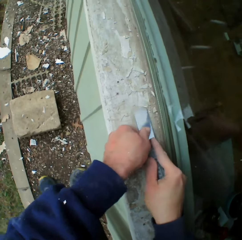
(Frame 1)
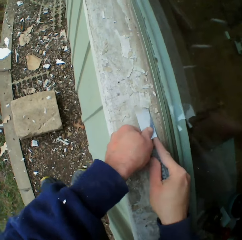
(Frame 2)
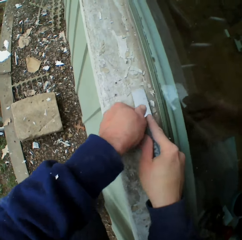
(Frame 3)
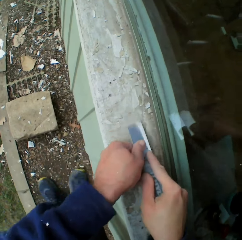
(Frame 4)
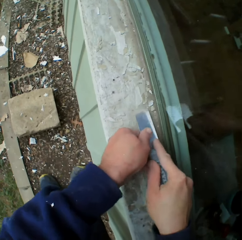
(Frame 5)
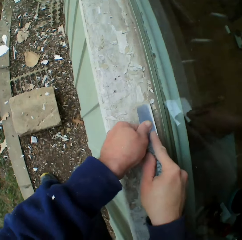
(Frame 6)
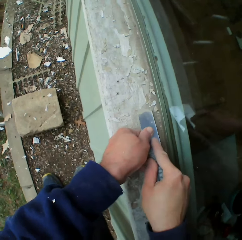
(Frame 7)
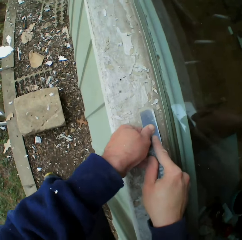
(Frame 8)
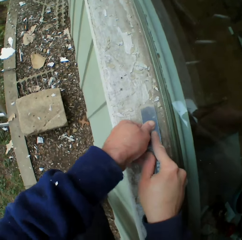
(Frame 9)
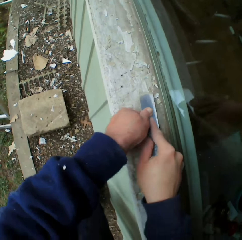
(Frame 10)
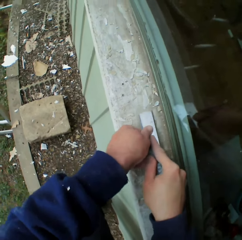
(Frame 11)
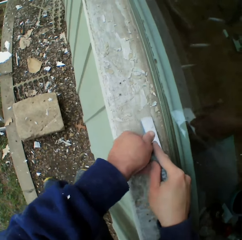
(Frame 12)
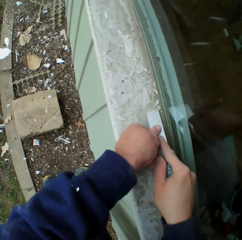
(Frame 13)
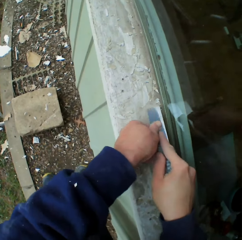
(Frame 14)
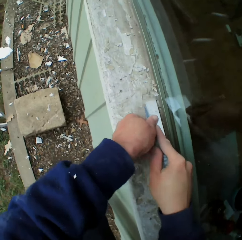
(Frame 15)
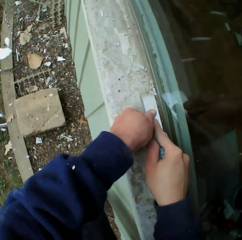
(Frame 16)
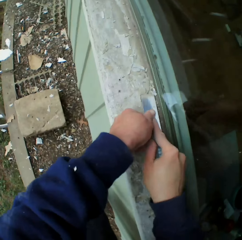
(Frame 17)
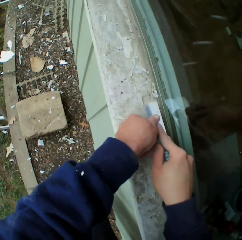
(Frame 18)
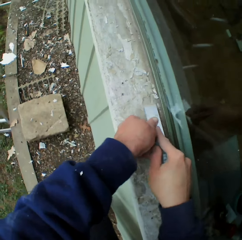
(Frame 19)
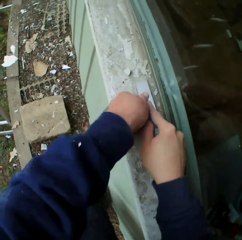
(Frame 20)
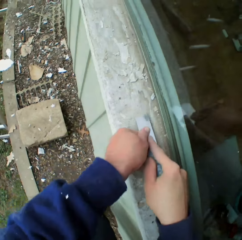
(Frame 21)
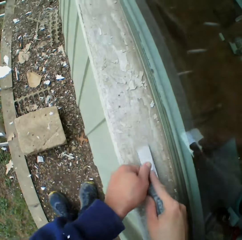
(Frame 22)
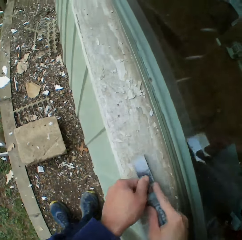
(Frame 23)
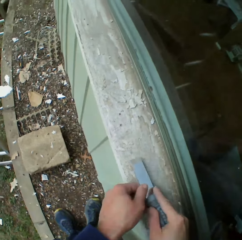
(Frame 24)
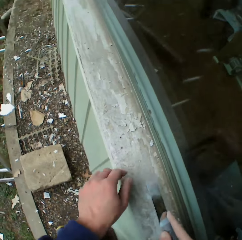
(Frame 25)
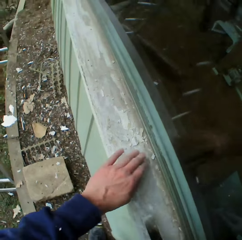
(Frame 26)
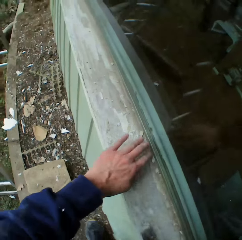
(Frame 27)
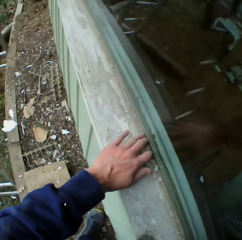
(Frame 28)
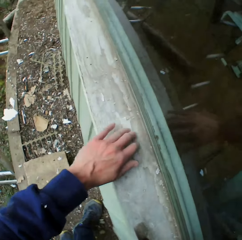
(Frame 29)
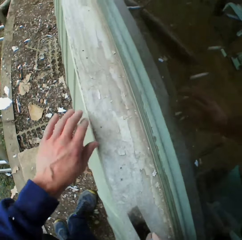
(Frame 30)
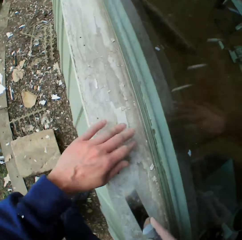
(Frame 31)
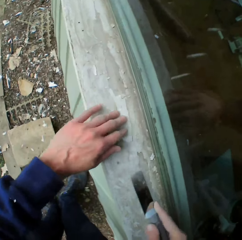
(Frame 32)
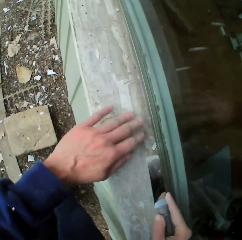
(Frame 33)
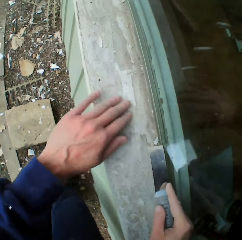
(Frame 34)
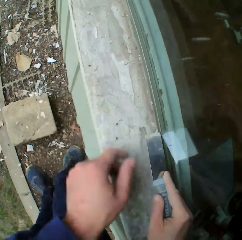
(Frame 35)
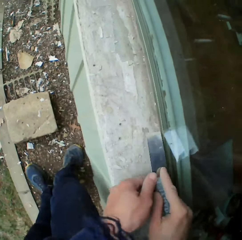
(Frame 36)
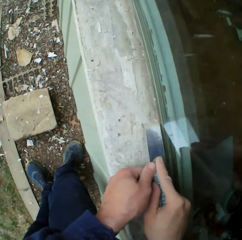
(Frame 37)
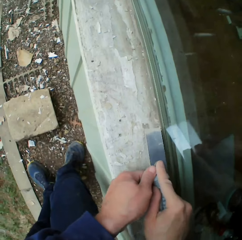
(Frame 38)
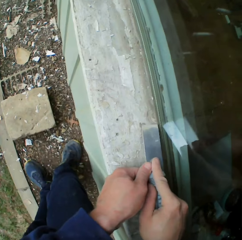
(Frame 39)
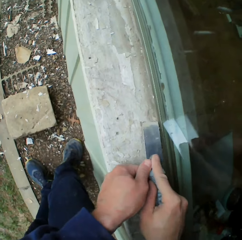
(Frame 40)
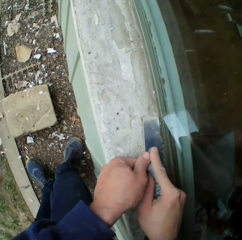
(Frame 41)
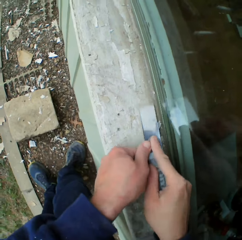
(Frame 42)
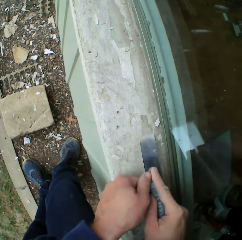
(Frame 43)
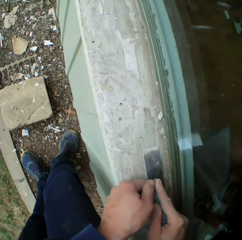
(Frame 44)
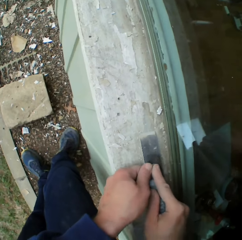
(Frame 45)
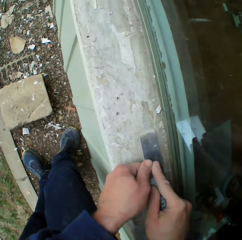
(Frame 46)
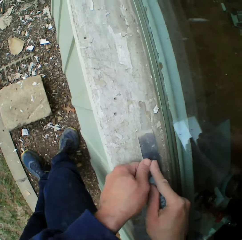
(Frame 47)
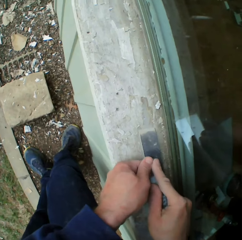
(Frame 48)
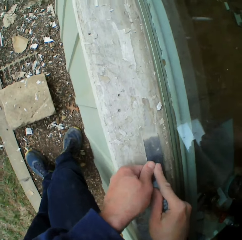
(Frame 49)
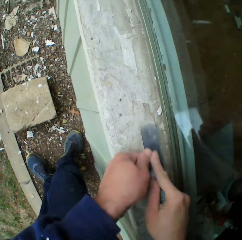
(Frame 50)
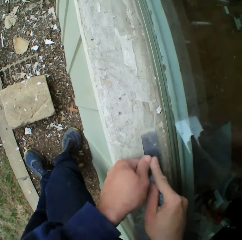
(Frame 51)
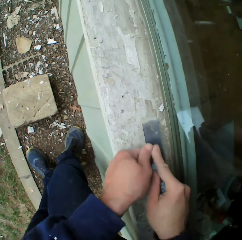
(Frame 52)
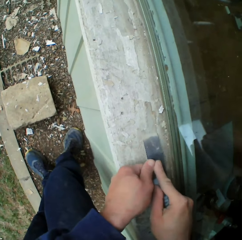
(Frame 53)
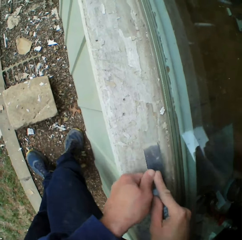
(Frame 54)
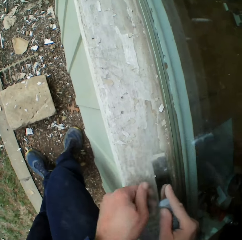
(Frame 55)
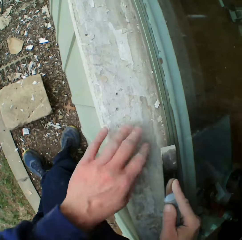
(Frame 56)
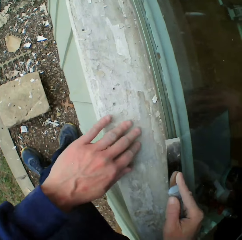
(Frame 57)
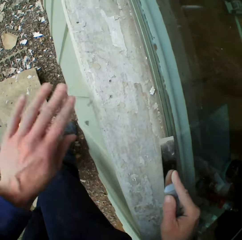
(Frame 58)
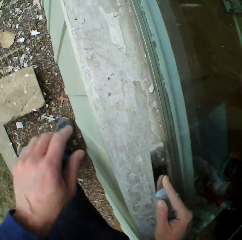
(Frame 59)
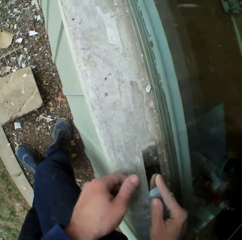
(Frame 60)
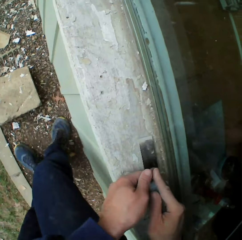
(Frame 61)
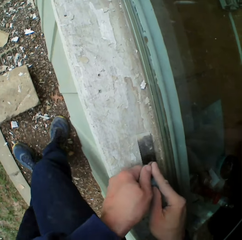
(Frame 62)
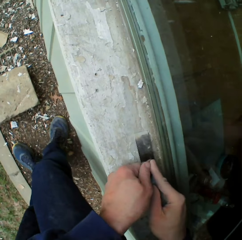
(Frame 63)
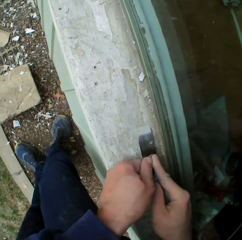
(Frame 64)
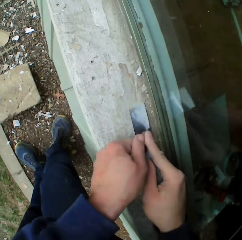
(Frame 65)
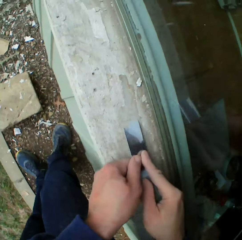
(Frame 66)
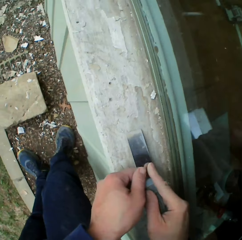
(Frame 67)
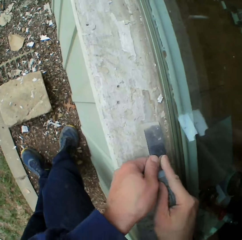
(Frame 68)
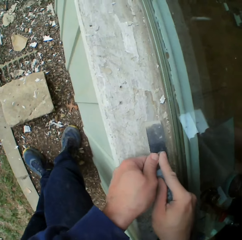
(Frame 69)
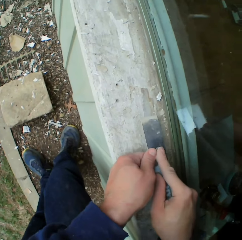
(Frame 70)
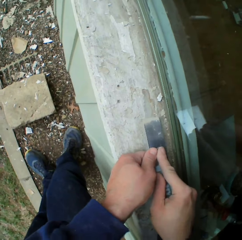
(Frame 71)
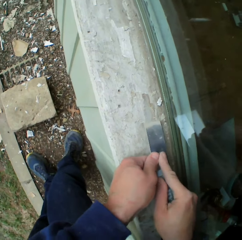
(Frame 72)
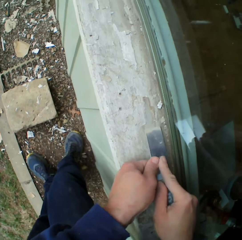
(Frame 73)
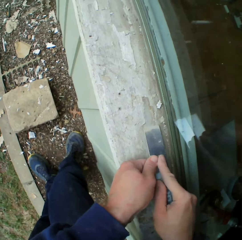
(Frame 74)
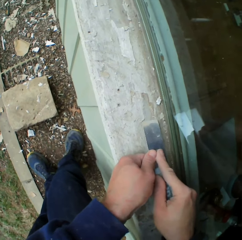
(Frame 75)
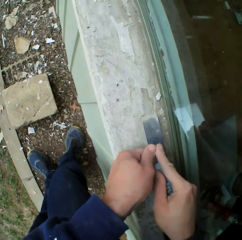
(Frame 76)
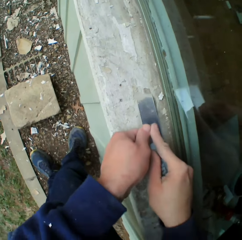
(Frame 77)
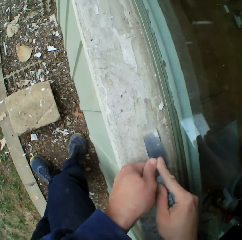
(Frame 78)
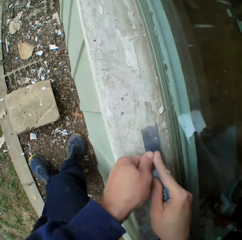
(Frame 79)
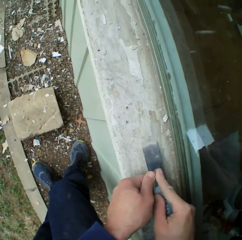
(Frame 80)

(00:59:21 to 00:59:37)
The camera wearer removes the paints with his hand on the wooden bar. He rubs waste from the surface. He removes the paints on the wooden bar with a chisel. He removes the paints with his hand on the wooden bar. He removes the paints on the wooden bar with the chisel.

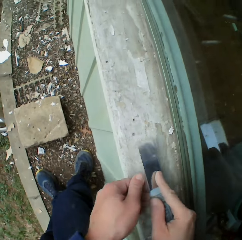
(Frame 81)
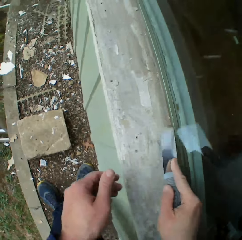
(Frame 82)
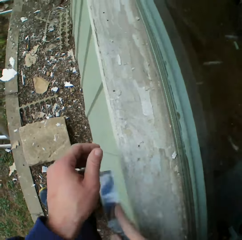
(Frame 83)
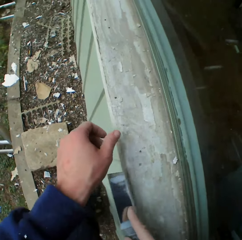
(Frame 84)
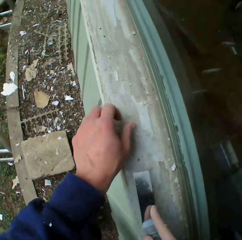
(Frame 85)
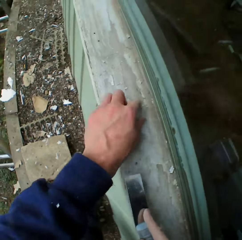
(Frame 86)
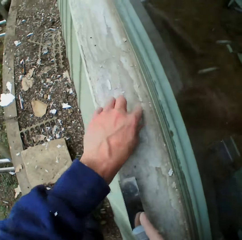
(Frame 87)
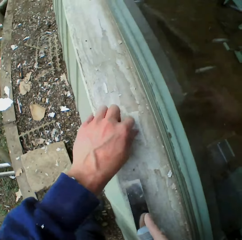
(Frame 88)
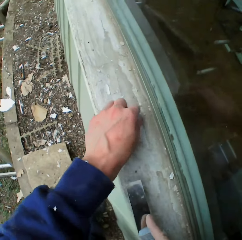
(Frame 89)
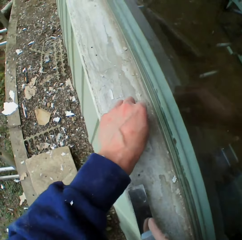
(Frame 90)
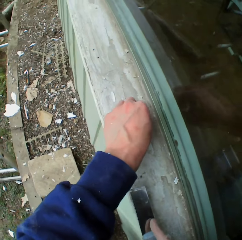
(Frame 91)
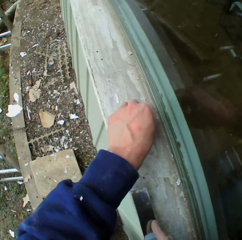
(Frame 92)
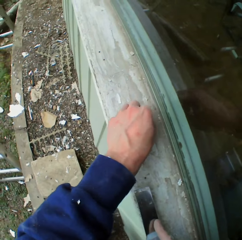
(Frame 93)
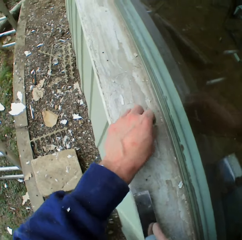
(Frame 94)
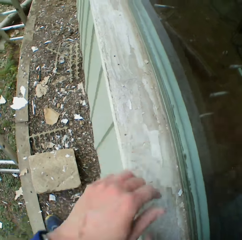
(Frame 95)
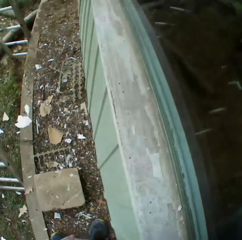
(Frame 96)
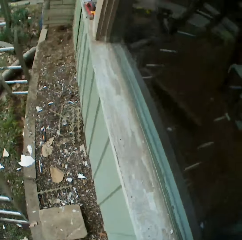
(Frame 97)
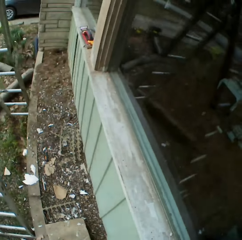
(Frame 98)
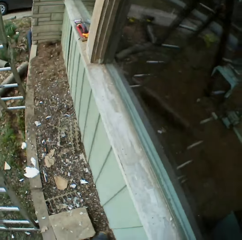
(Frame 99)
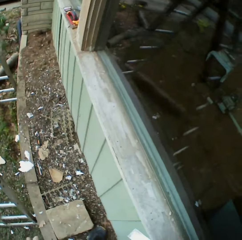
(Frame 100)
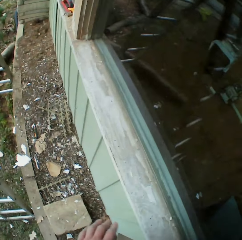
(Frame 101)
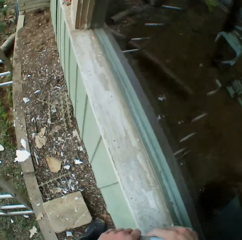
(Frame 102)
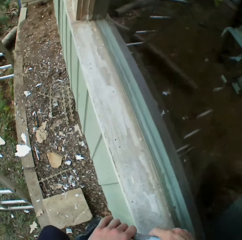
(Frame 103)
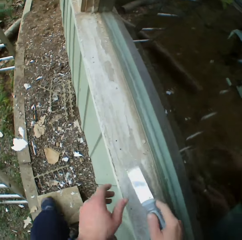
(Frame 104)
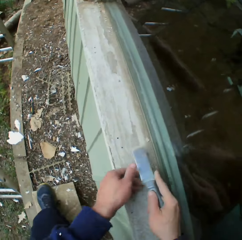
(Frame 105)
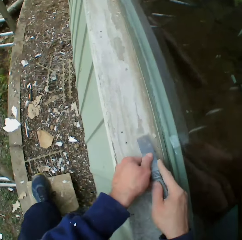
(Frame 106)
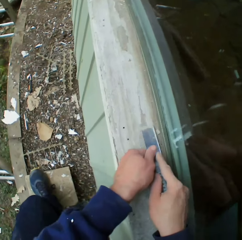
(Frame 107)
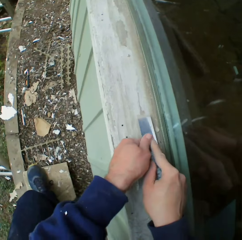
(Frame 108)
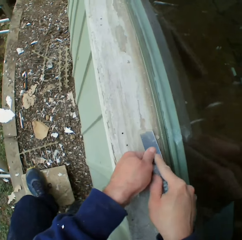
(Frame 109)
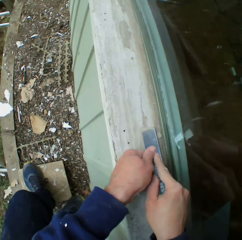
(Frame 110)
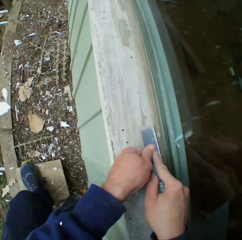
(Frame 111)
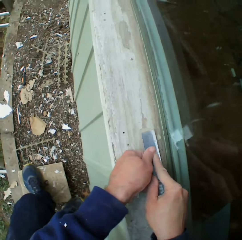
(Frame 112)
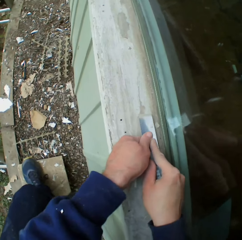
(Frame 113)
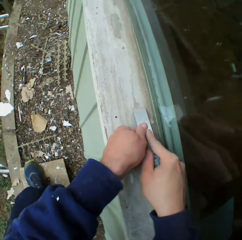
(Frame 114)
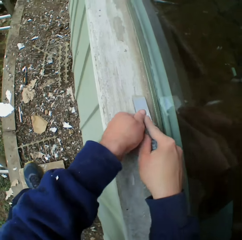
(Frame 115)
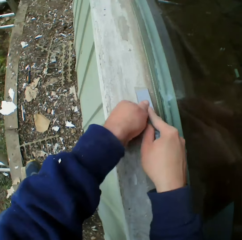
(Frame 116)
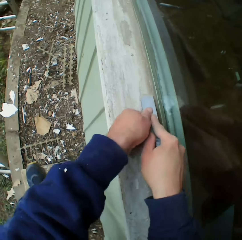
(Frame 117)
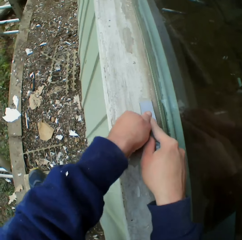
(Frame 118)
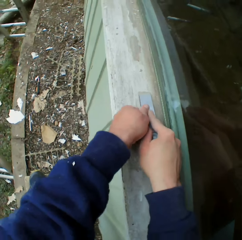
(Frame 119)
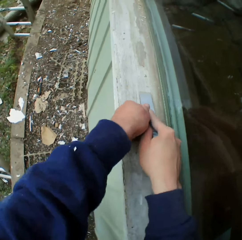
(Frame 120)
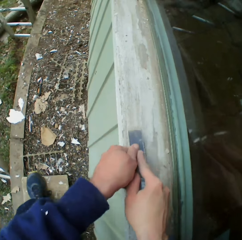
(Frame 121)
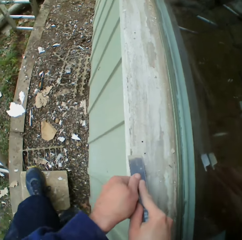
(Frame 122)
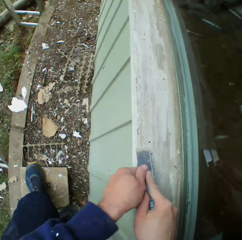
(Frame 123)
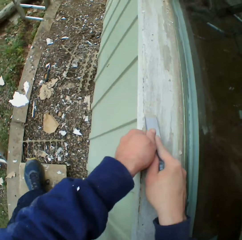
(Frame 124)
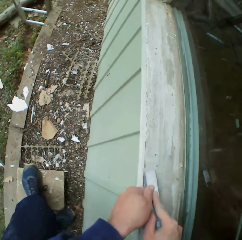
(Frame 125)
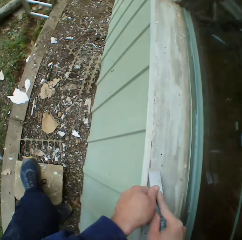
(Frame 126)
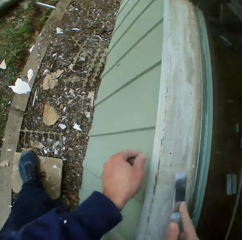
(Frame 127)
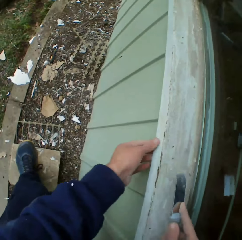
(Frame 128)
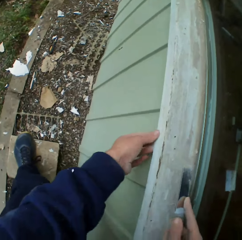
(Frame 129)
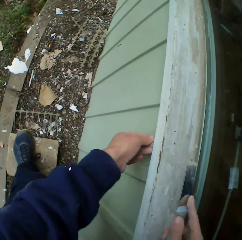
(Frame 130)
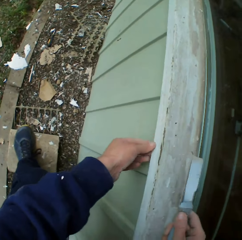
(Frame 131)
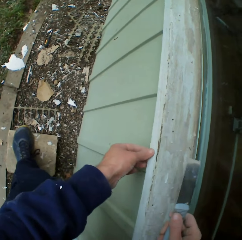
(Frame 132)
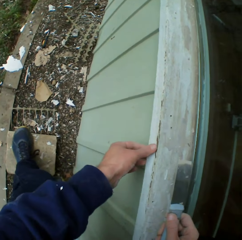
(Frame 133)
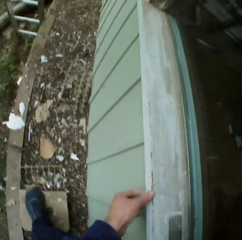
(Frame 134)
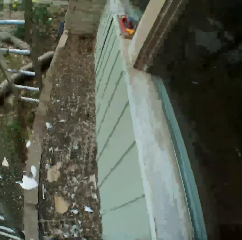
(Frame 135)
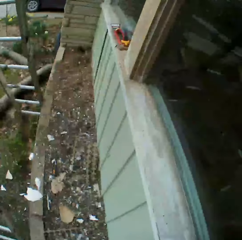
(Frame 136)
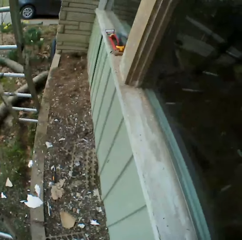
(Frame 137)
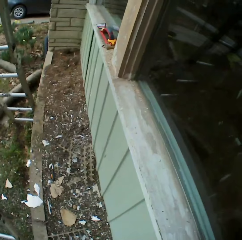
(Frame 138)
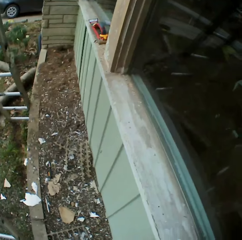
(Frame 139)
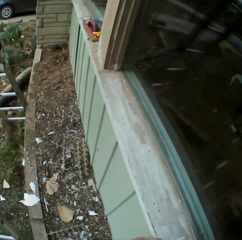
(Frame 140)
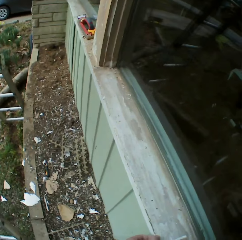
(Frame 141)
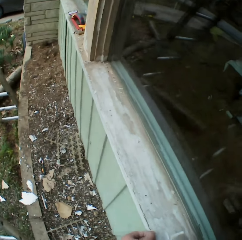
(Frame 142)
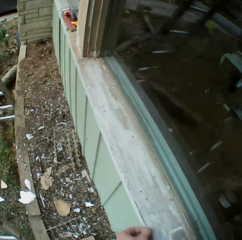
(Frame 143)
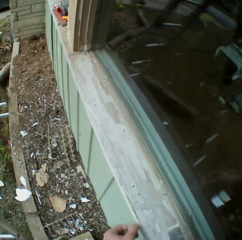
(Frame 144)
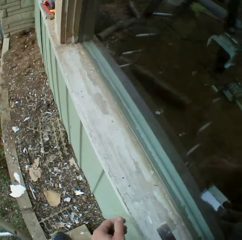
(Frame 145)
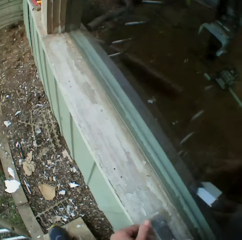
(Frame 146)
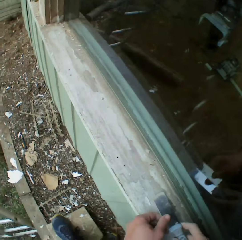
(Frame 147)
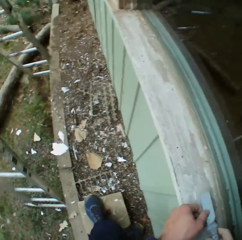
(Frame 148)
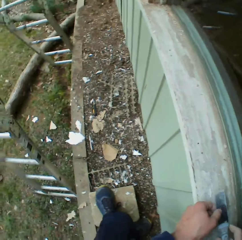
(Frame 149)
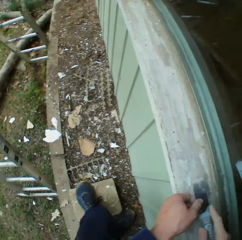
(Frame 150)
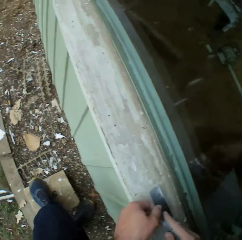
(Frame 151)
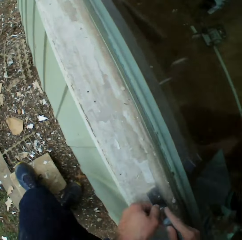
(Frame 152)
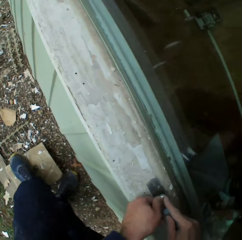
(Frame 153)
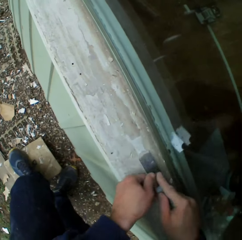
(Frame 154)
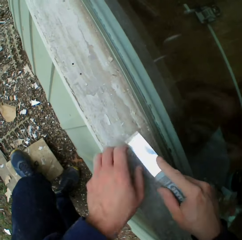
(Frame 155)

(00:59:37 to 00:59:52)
The camera wearer removes the paints with his hand on the wooden bar. He stares at the paints on the wooden bar. He walks outside. He removes the paints on the wooden bar with a chisel. He touches the paints on the wooden bar. He stares at the paints on the wooden bar.
